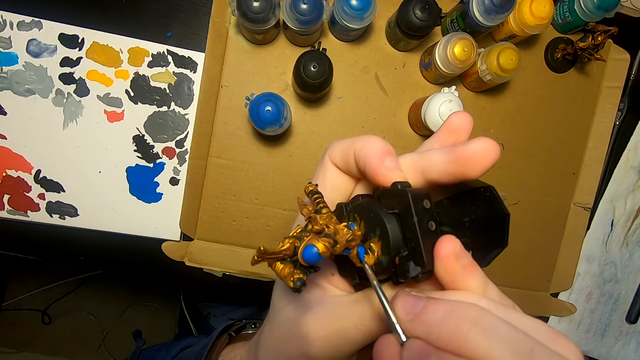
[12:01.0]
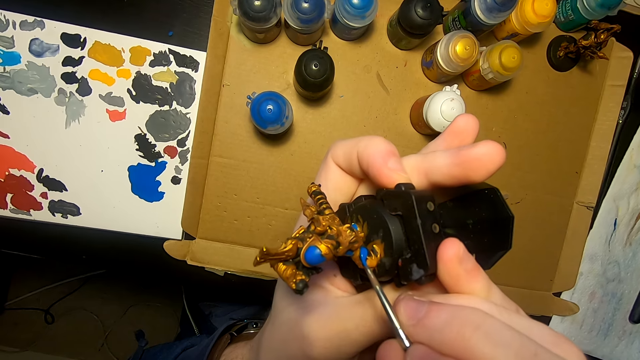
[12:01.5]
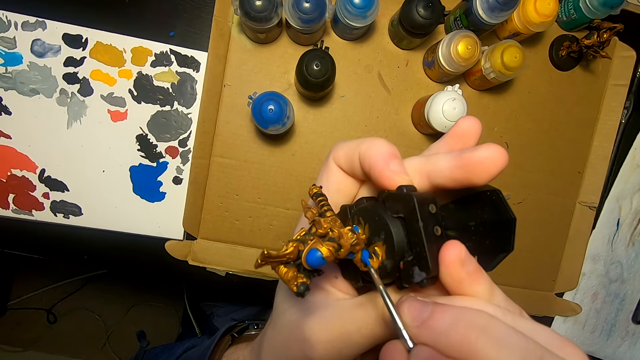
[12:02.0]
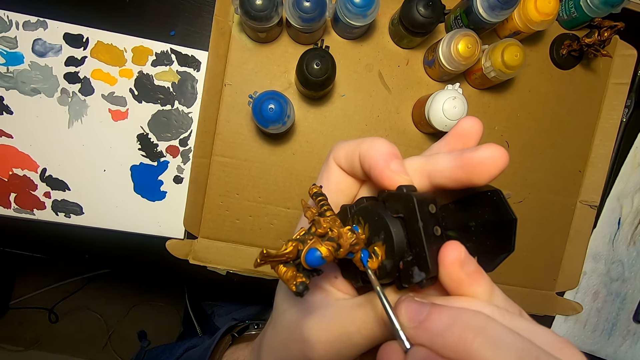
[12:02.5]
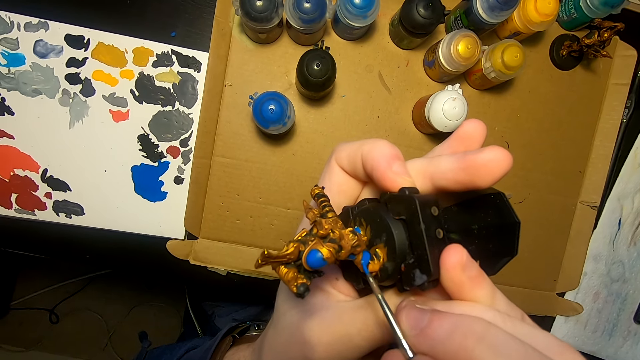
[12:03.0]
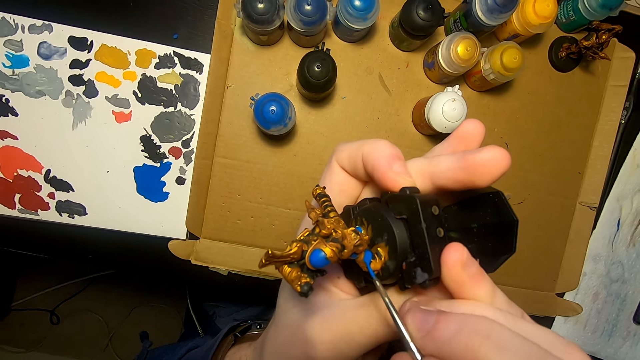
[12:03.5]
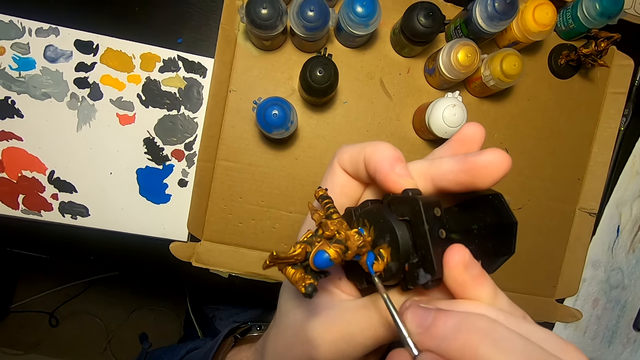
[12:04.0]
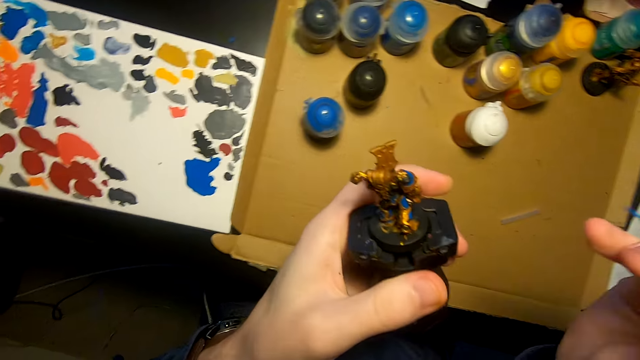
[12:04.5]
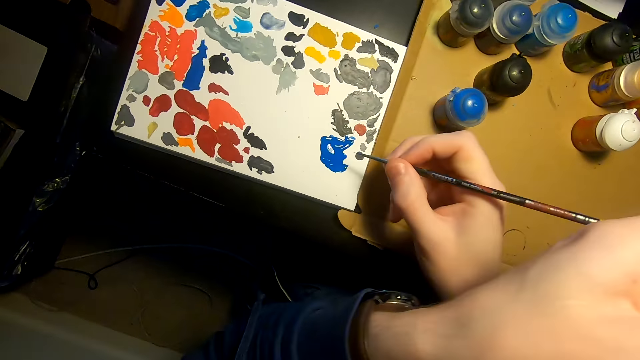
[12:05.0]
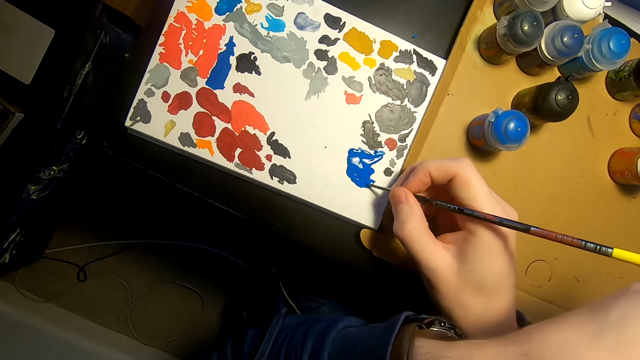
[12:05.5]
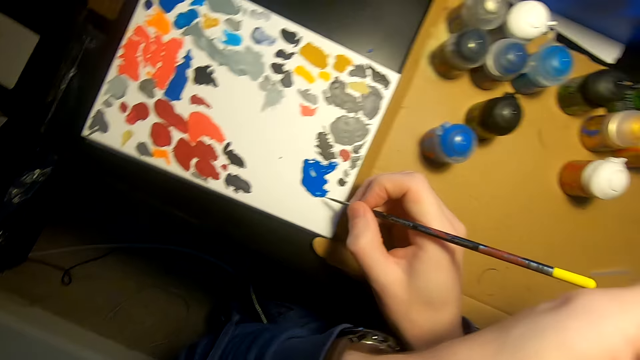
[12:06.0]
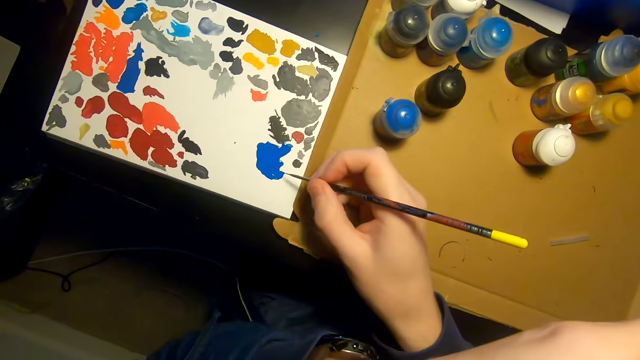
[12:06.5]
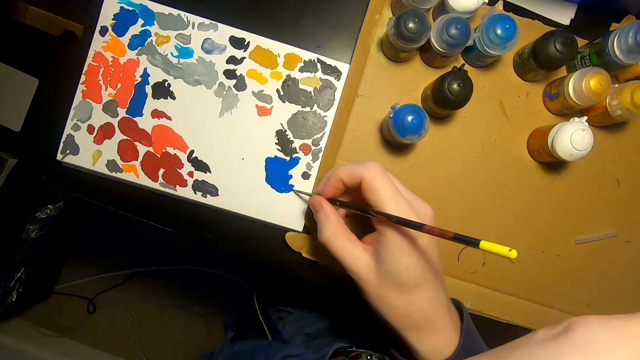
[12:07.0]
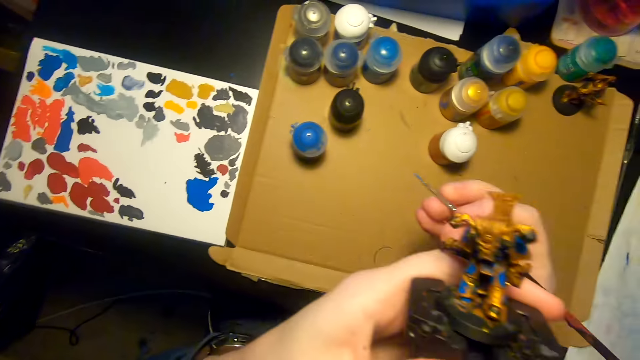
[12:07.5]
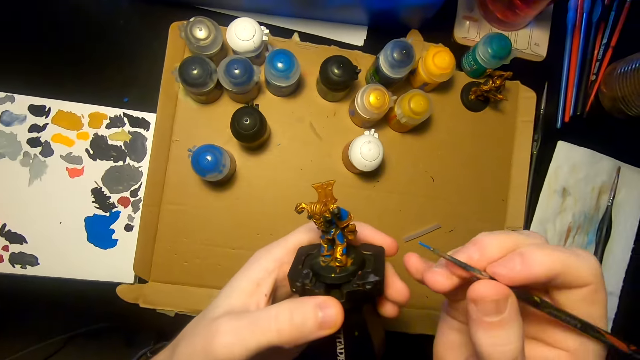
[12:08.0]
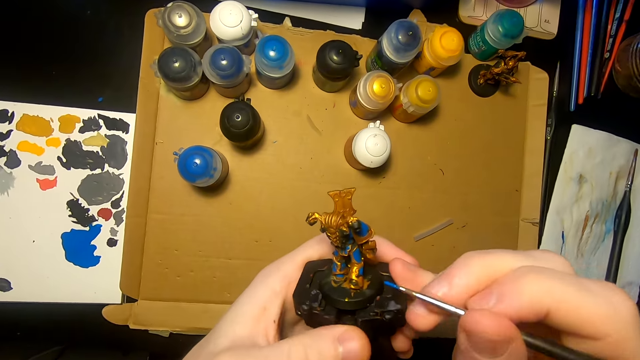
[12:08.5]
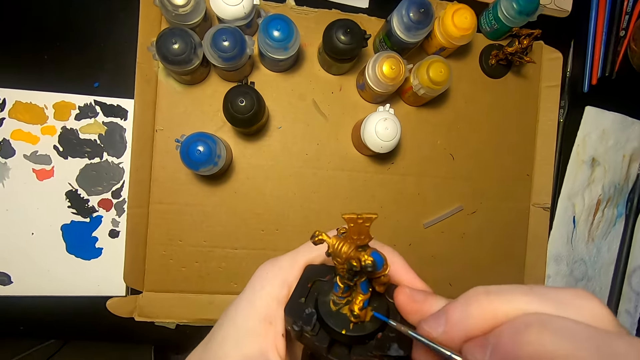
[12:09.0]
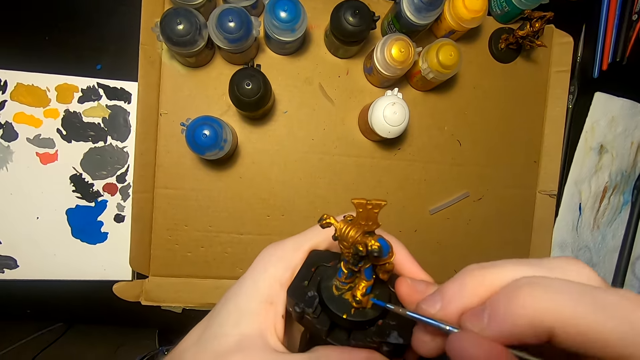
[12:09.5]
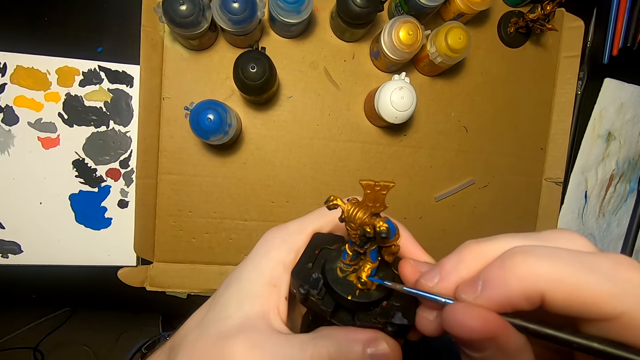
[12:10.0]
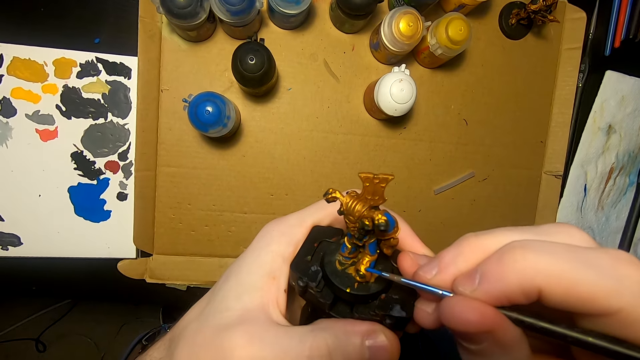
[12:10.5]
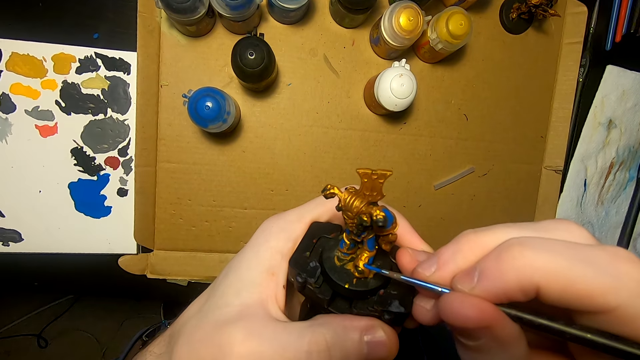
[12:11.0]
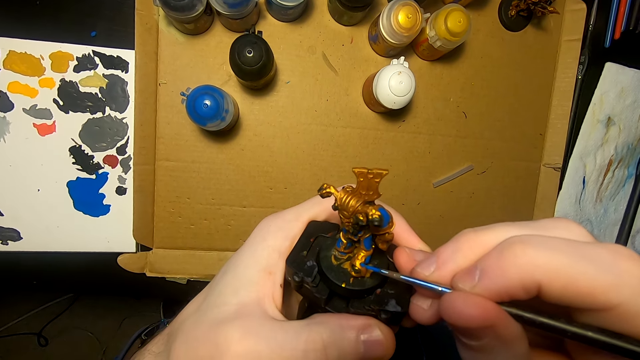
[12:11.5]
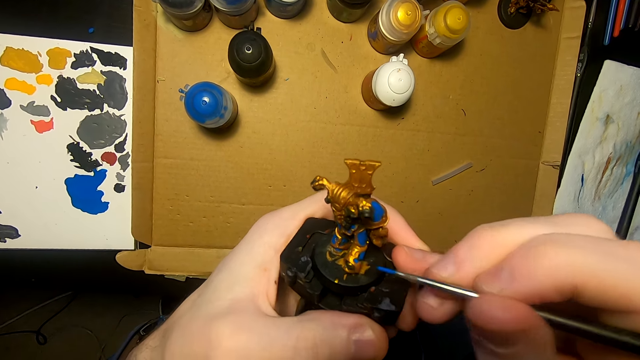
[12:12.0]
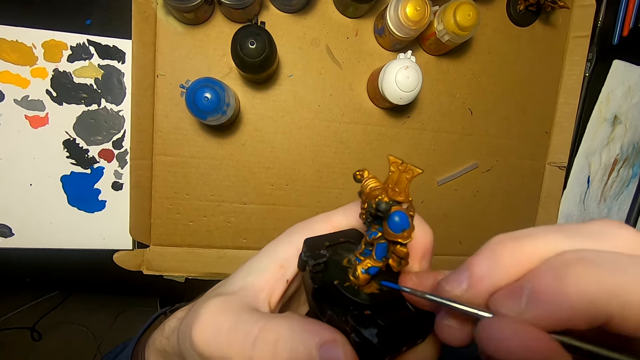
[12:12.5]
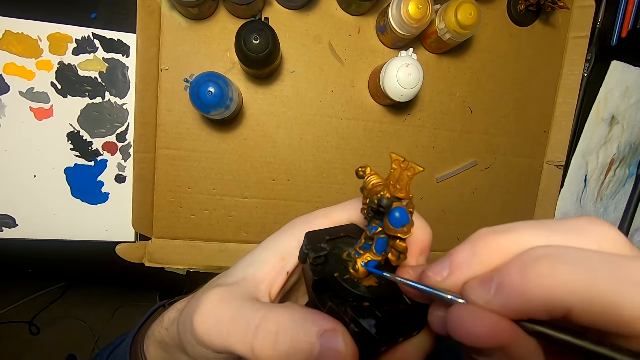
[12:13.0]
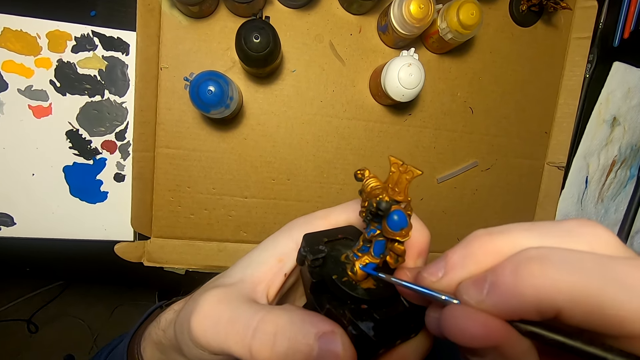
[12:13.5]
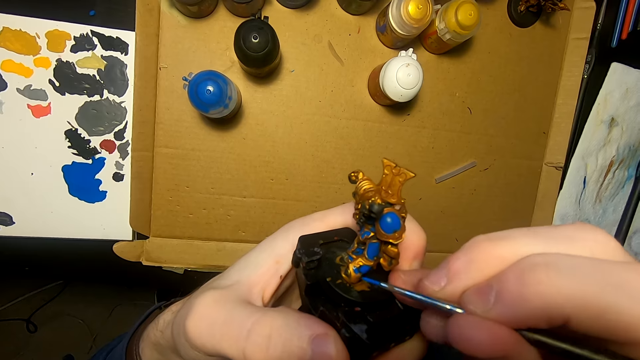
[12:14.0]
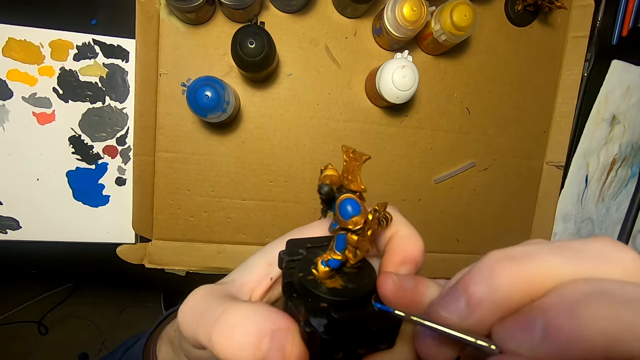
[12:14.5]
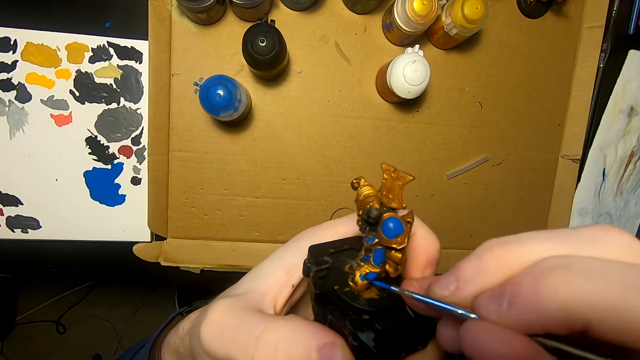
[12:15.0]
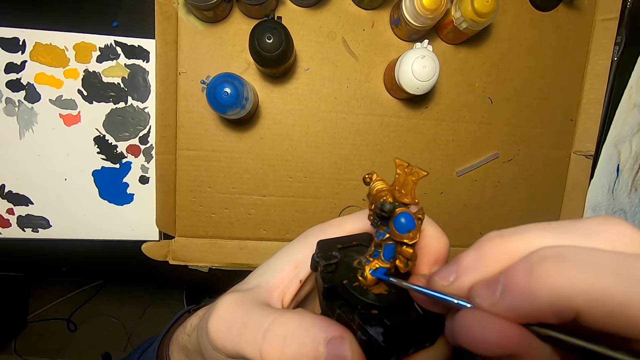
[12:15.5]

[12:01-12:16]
The camera wearer applies paint on an object. They turn the object. They dip the paint brush in the paint. They paint the model sculpture with a painting brush.

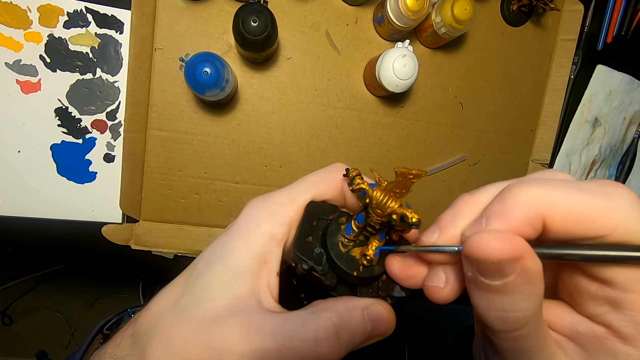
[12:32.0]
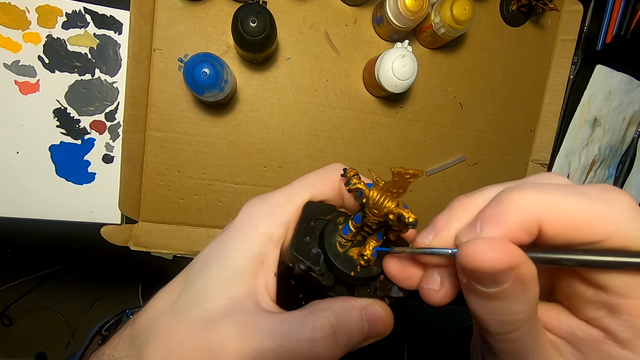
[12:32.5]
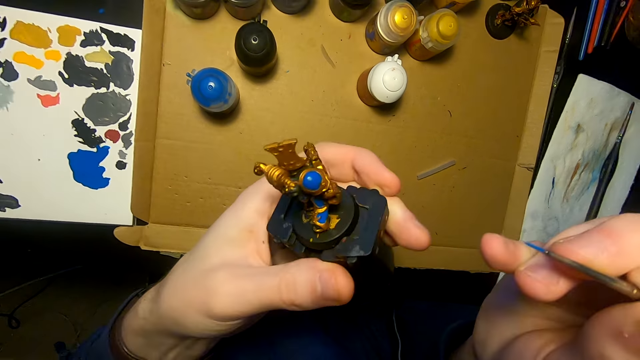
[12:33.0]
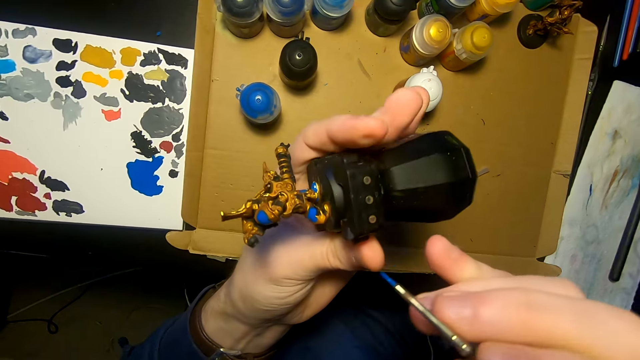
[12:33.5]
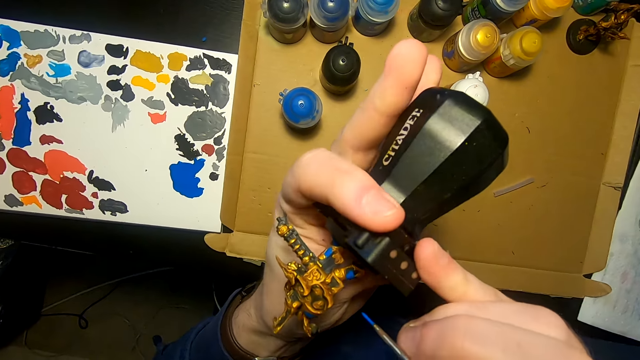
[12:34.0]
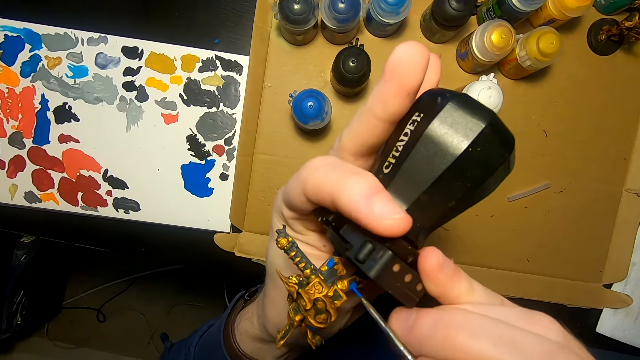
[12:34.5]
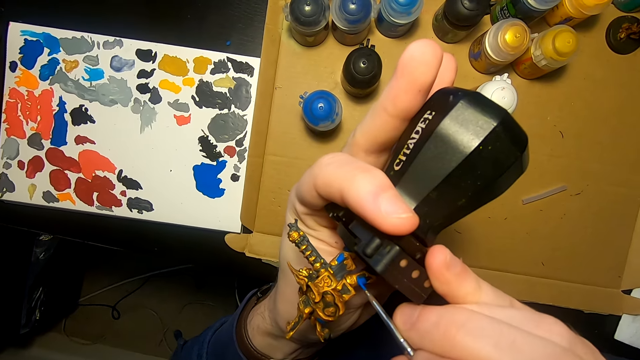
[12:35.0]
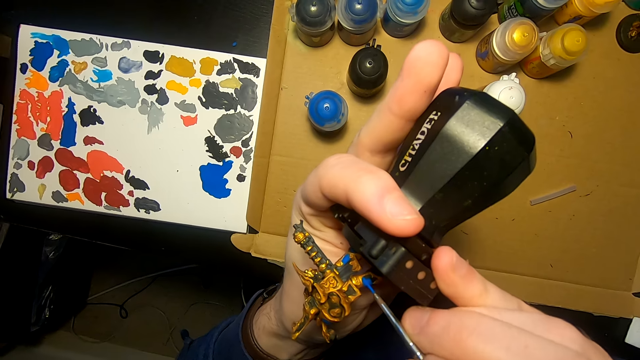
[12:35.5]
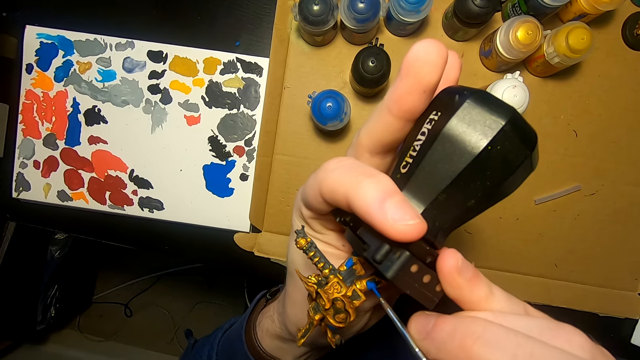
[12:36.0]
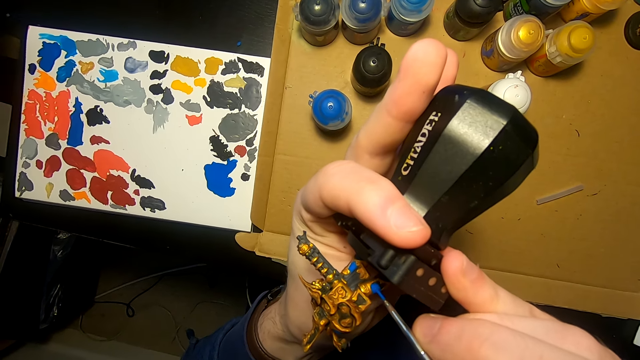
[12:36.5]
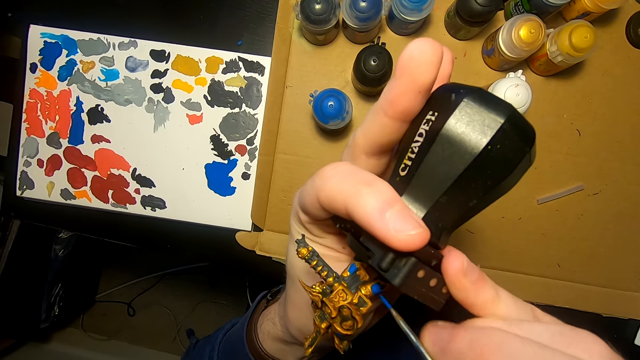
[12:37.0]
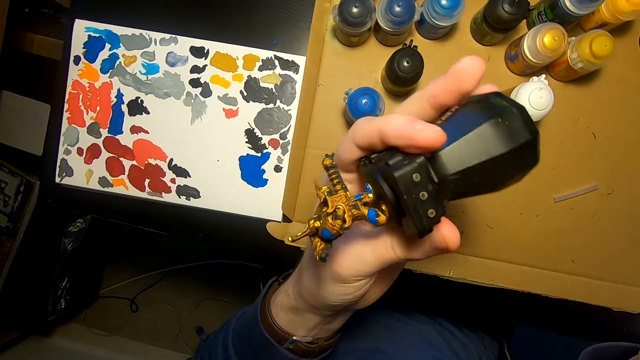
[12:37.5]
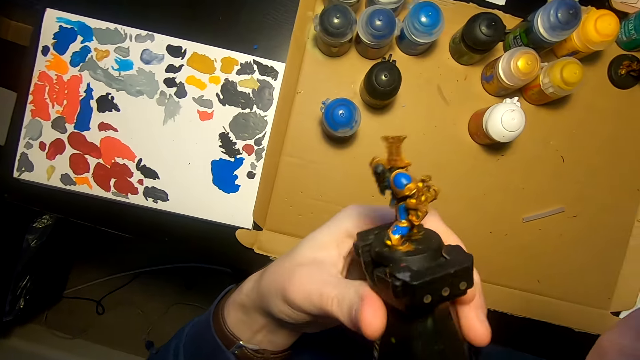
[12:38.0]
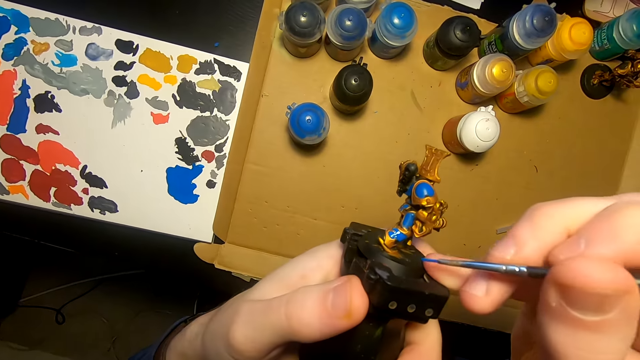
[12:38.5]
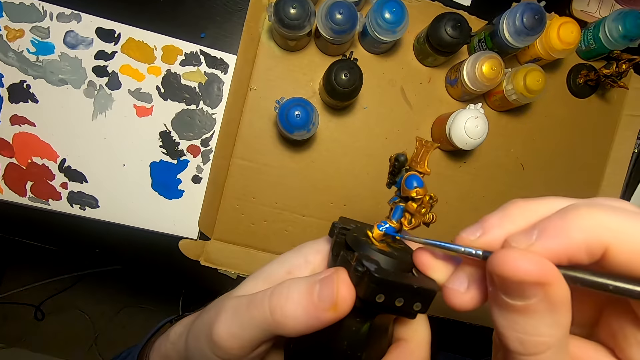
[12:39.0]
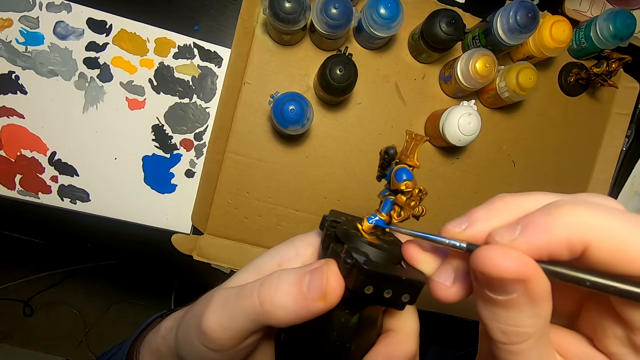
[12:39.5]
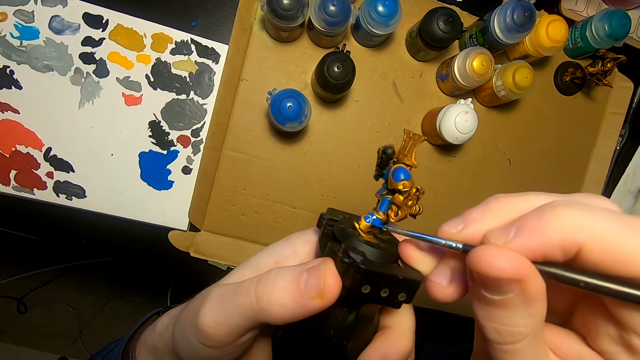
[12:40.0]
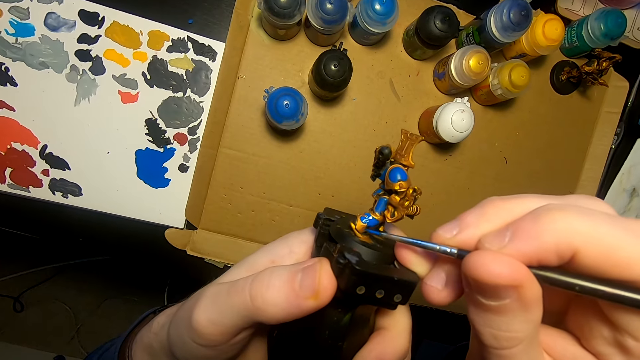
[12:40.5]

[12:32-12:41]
The camera wearer turns the model sculpture. They paint the model sculpture with a painting brush. They turn an object. They apply paint on the object.
